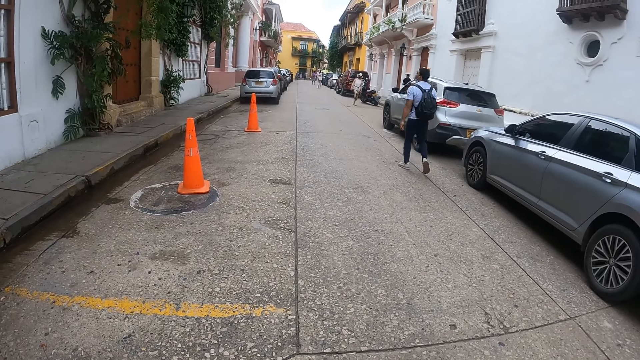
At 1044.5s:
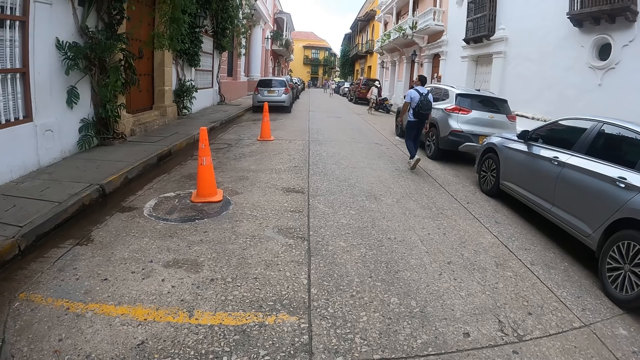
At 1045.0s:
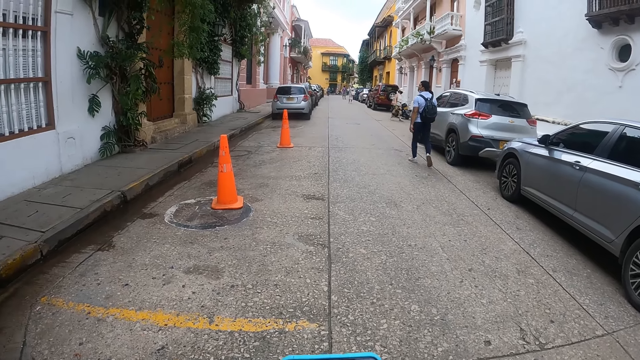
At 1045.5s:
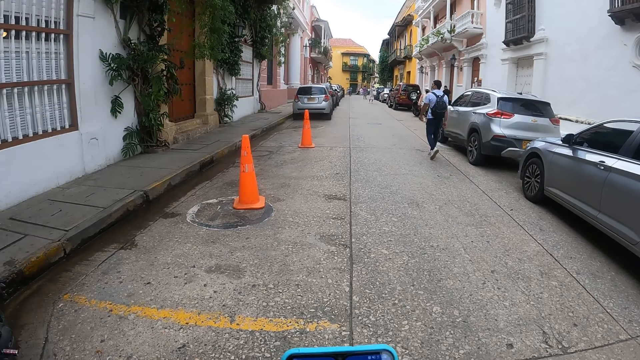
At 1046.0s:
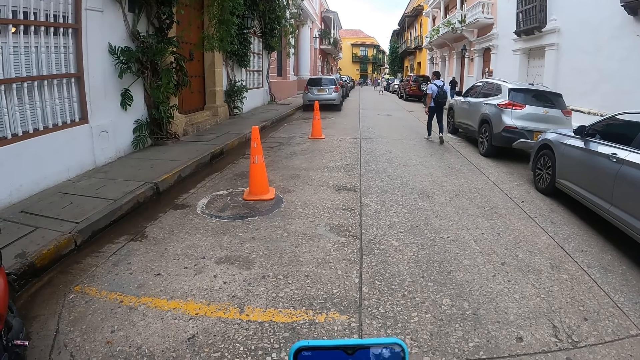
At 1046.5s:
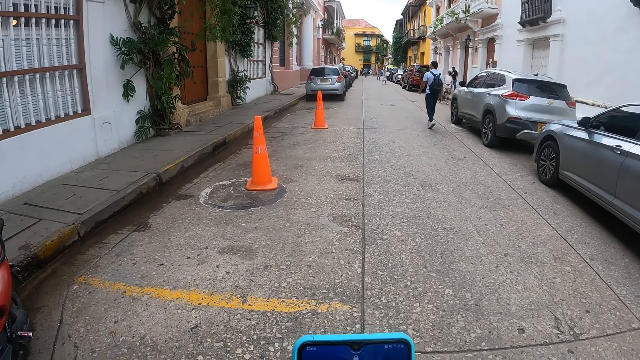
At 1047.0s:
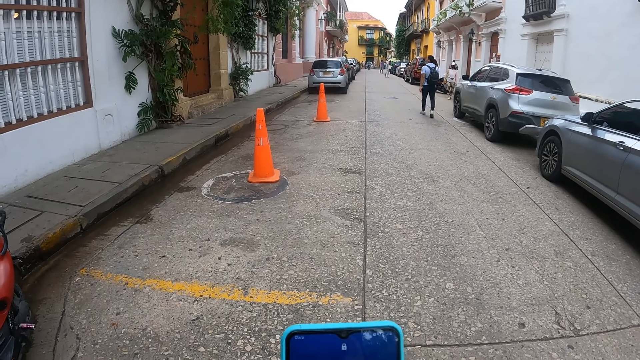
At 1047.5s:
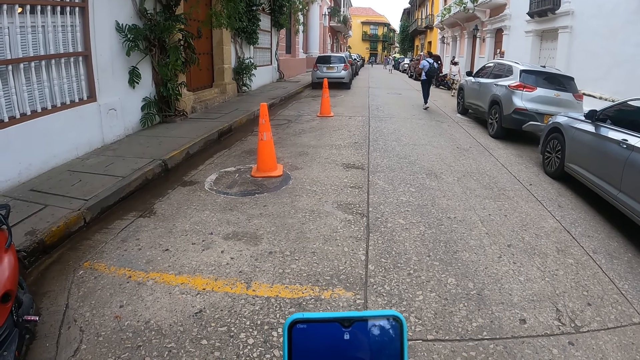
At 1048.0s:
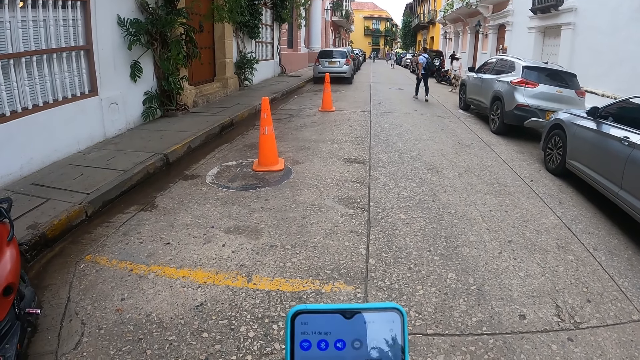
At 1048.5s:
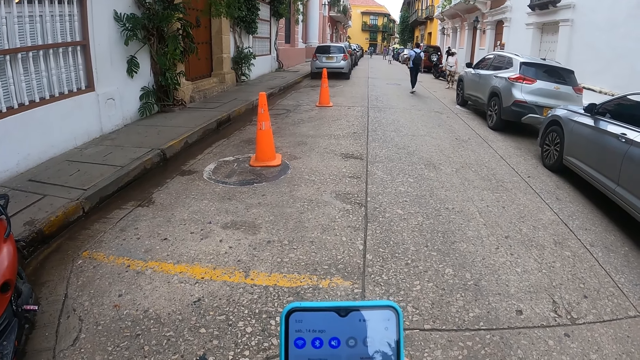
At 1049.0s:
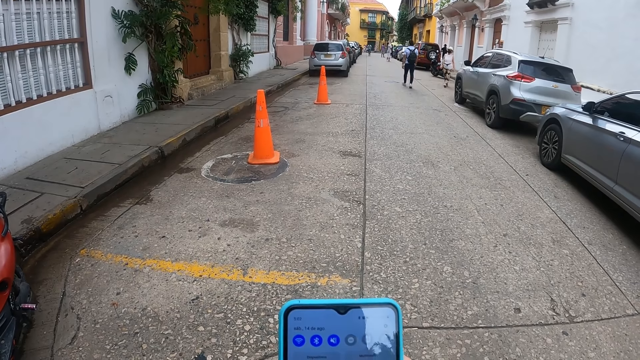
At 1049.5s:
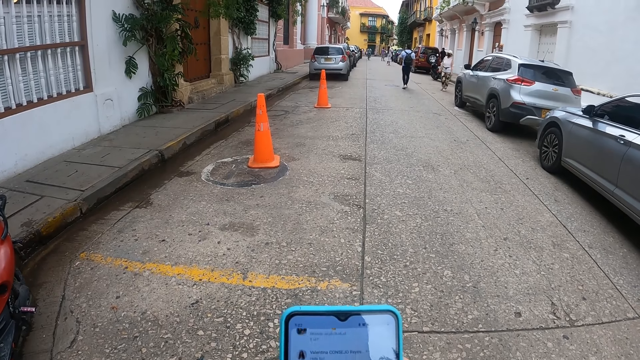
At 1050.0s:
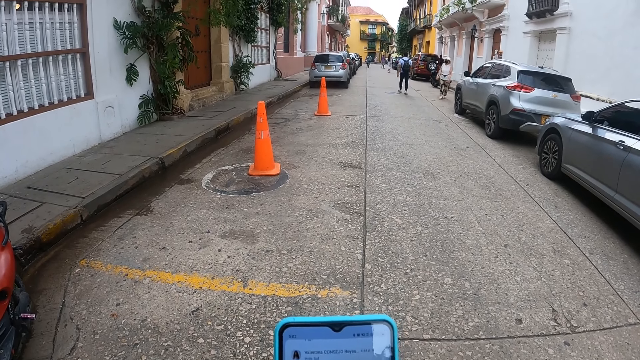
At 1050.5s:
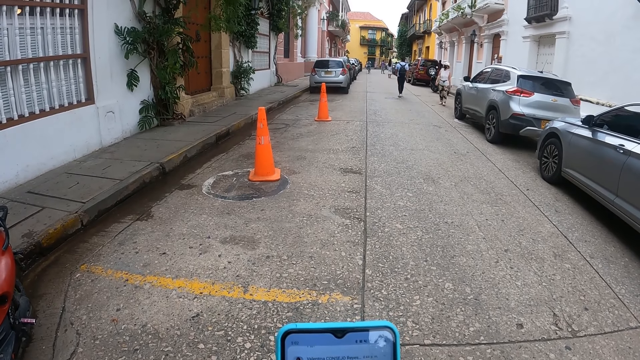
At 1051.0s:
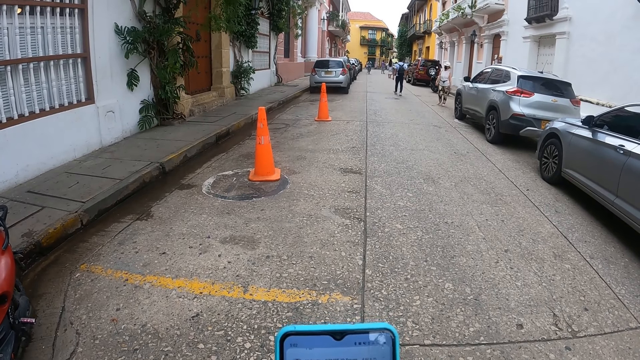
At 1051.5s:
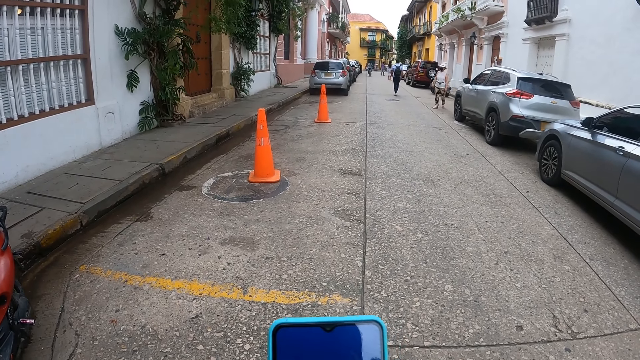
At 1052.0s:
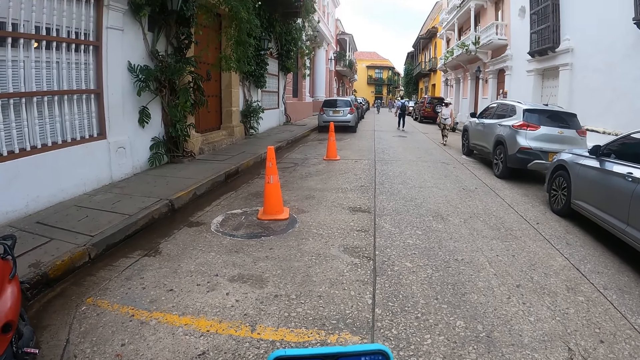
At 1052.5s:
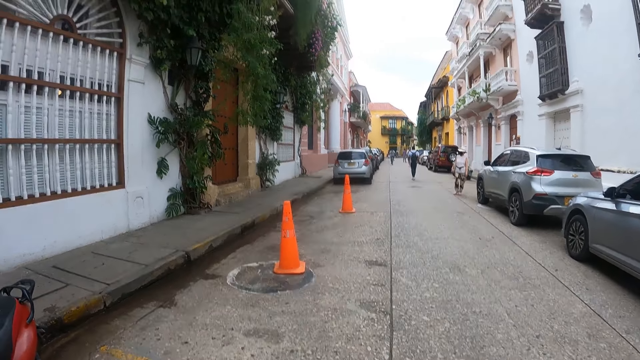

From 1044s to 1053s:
The camera wearer operates a phone.

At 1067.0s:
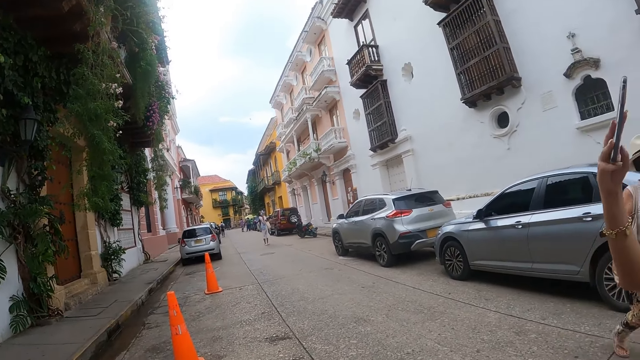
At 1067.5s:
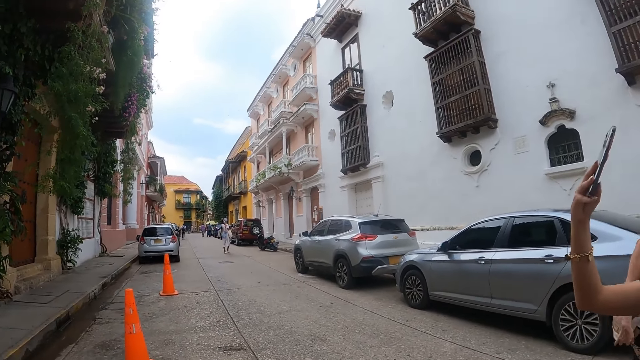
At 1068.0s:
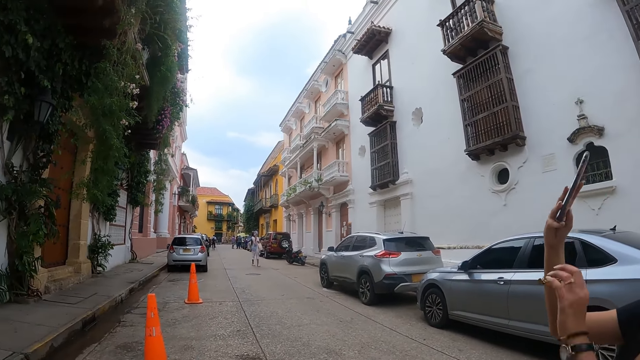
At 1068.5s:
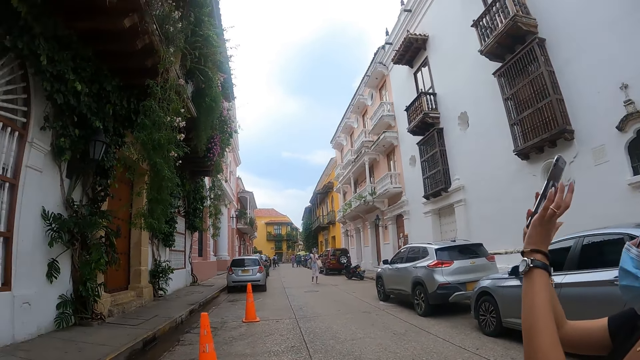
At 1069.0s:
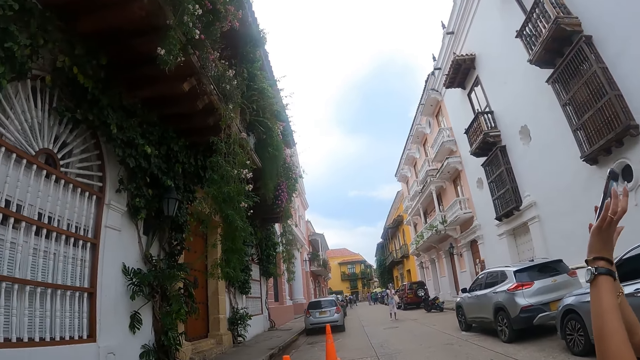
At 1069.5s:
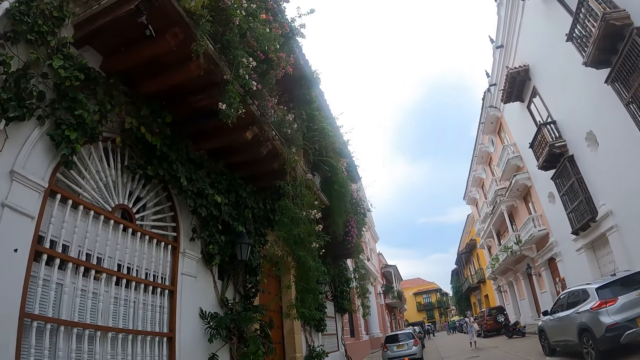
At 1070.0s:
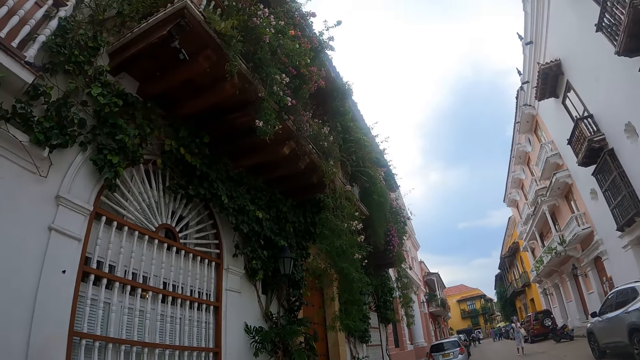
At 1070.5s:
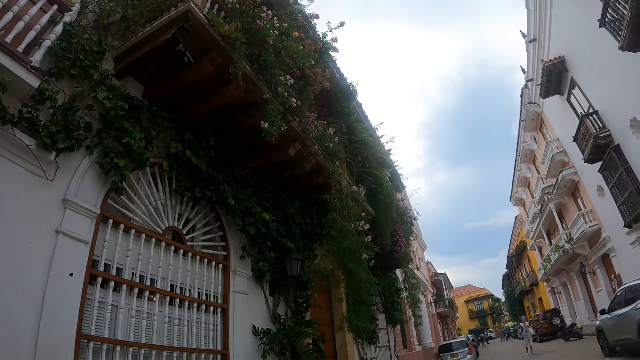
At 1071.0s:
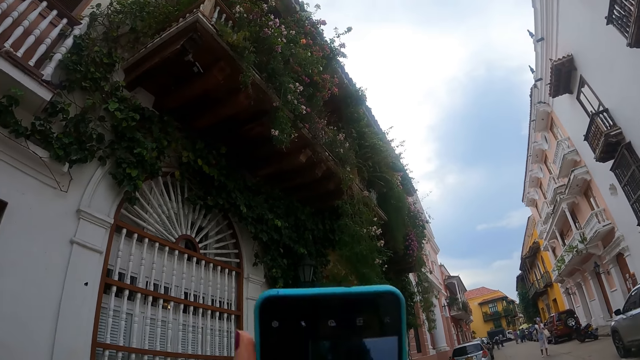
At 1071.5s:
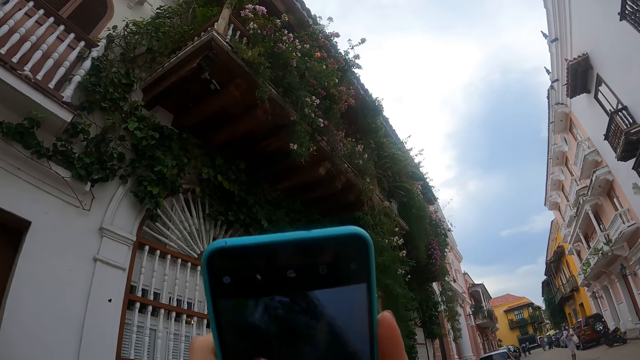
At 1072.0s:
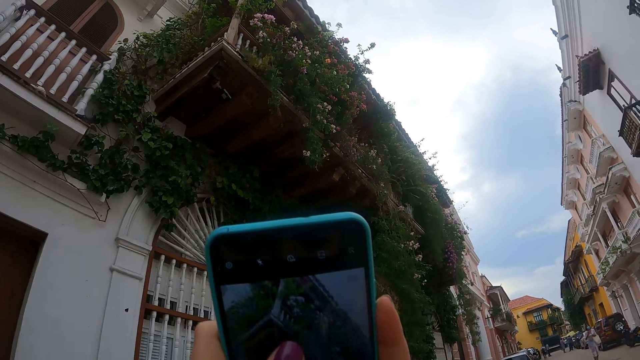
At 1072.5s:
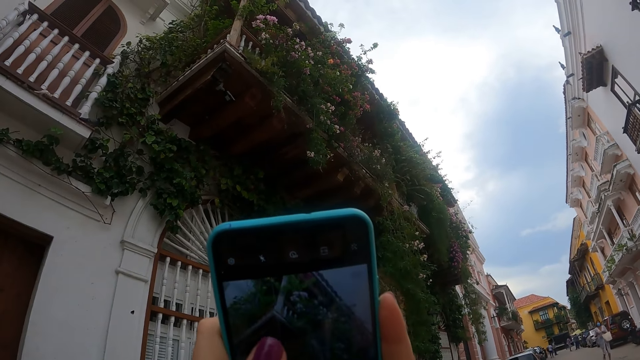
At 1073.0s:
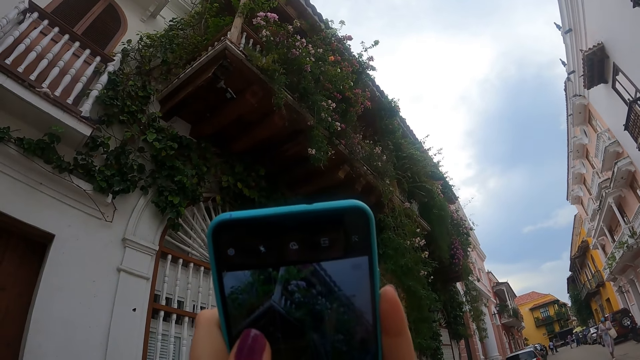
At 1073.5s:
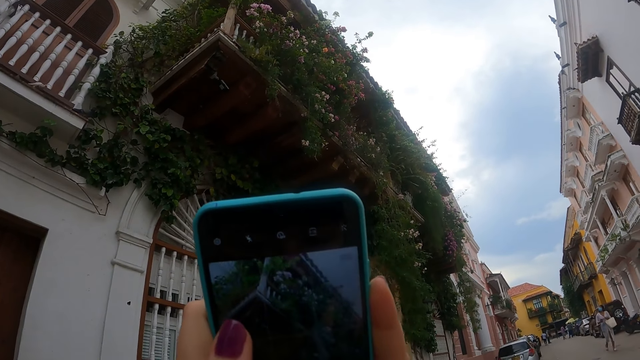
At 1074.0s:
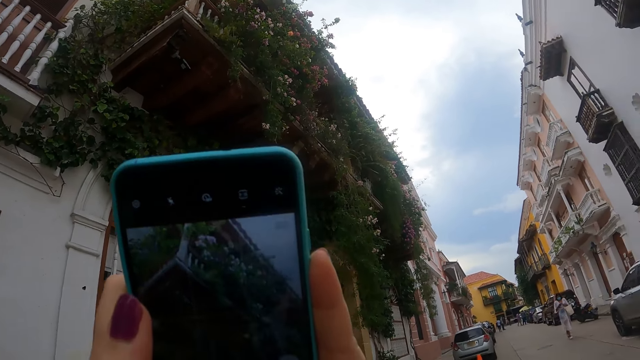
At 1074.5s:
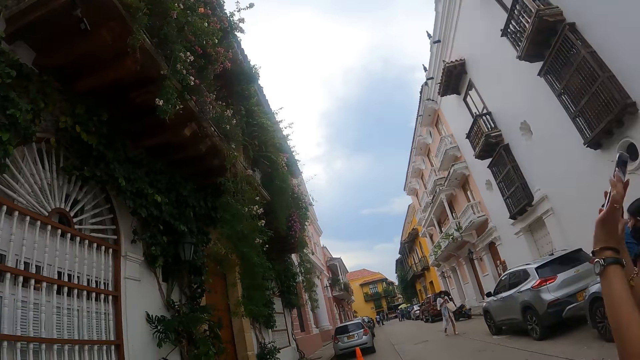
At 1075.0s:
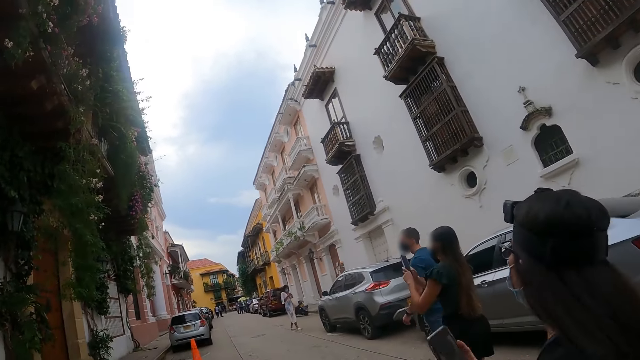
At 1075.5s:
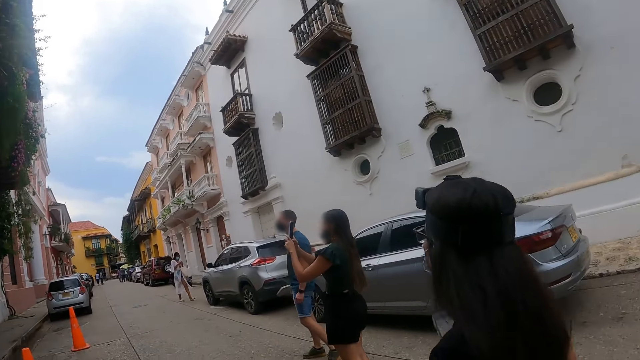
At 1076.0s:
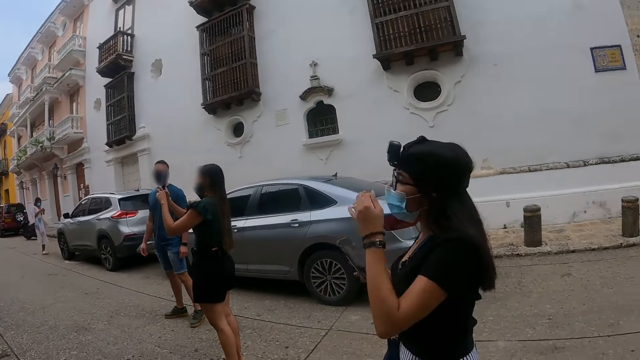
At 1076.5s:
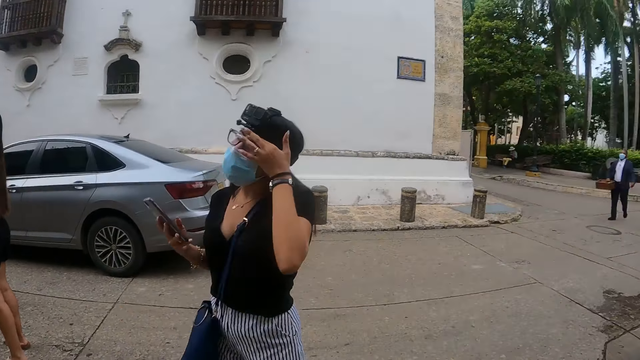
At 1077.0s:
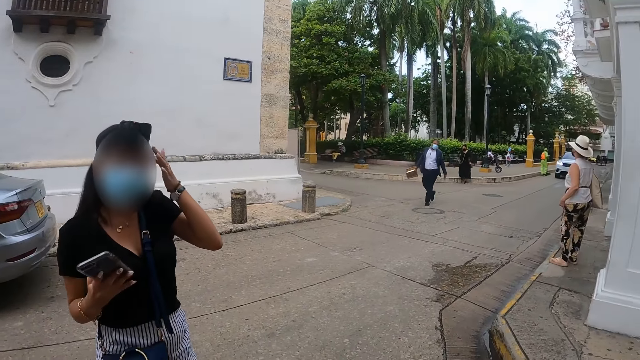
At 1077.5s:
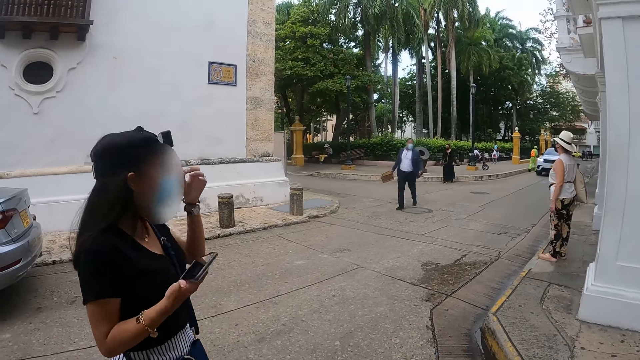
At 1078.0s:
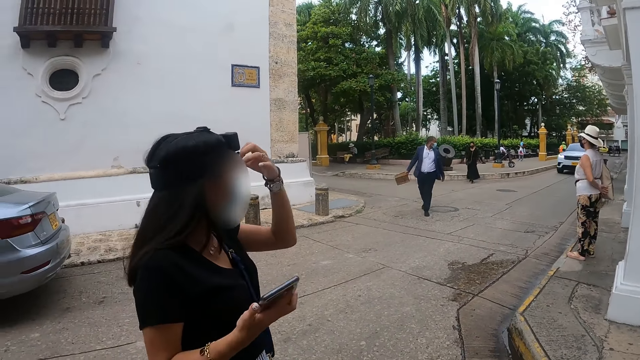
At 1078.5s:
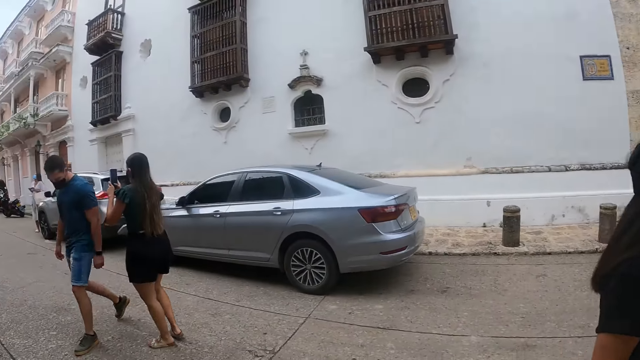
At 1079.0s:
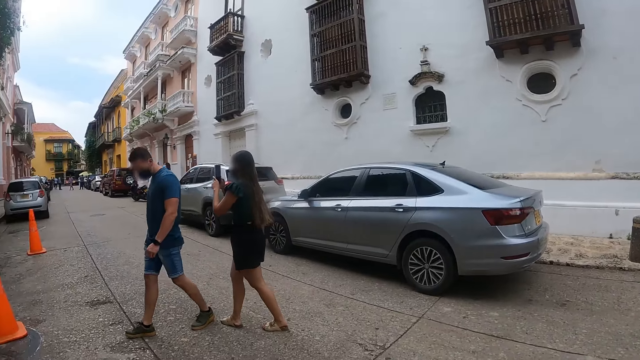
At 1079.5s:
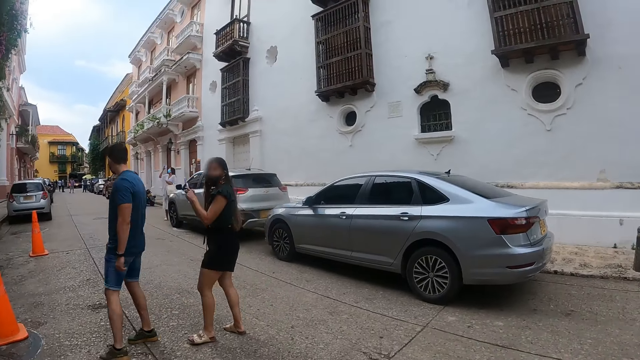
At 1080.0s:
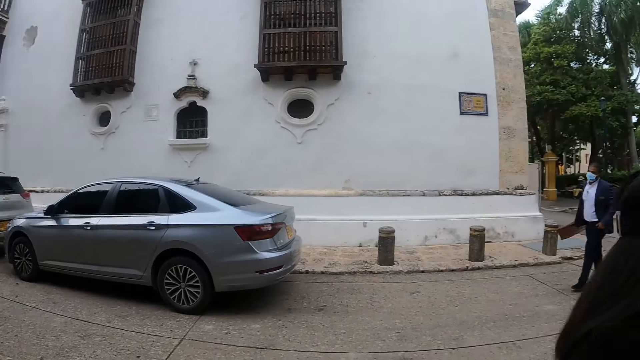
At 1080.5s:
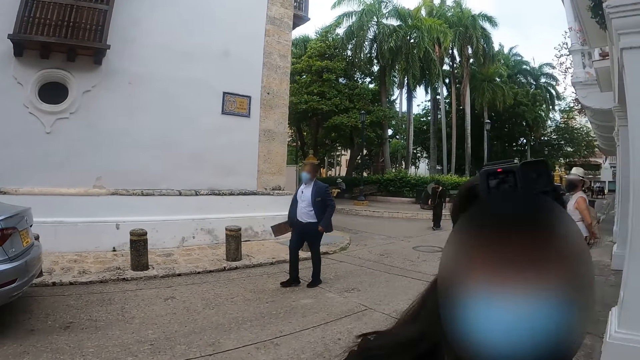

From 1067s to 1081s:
A woman operates a phone. The camera wearer looks at the sky. They operate a phone. The woman touches her forehead. The camera wearer looks at the car.
